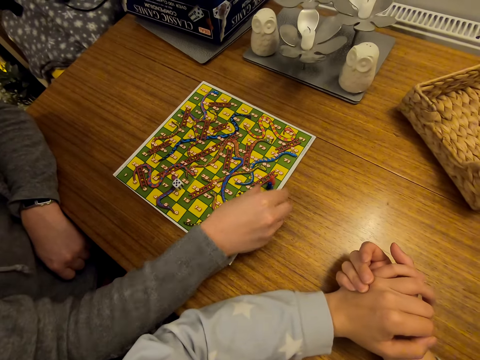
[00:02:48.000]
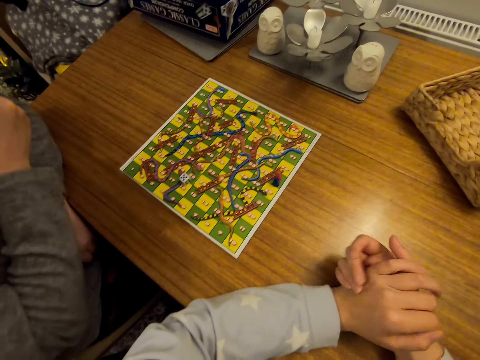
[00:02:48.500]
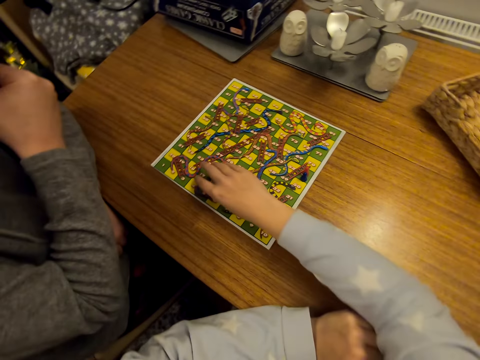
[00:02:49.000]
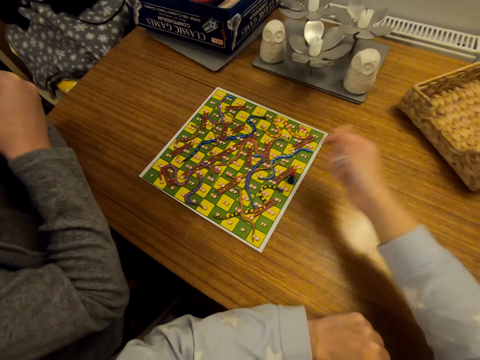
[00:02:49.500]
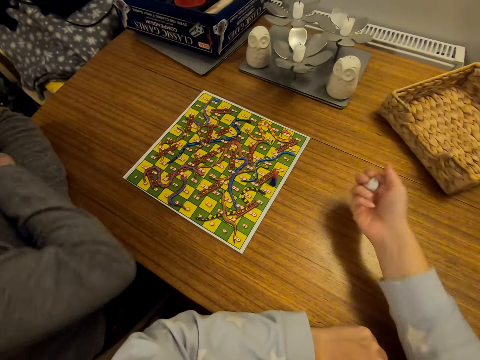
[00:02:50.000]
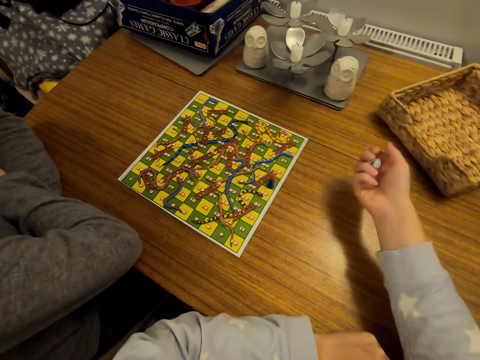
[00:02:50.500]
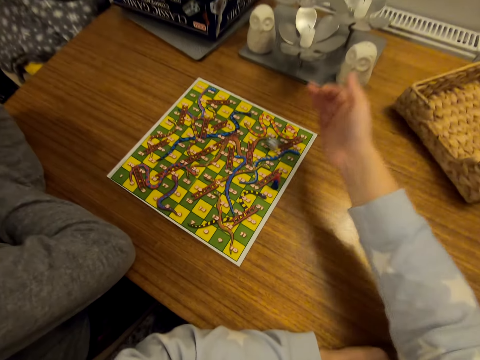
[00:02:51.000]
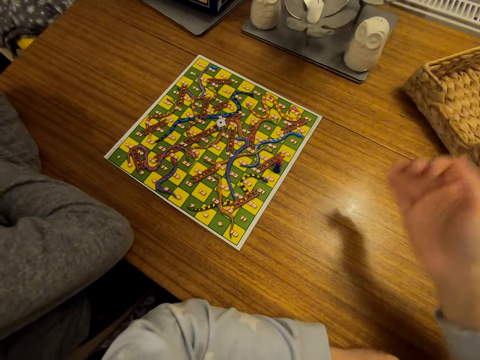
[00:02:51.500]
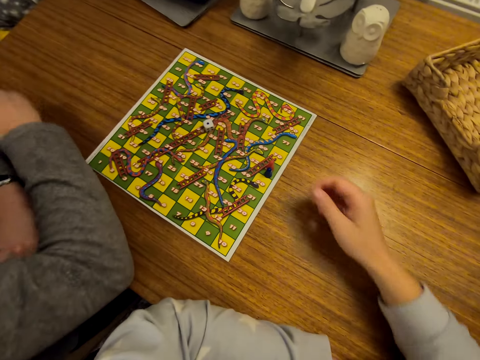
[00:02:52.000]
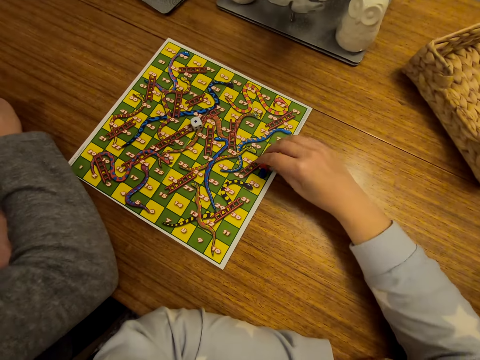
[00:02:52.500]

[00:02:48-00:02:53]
The camera wearer picks the dice on the game board. They shake the dice and throw the dice on the game board.

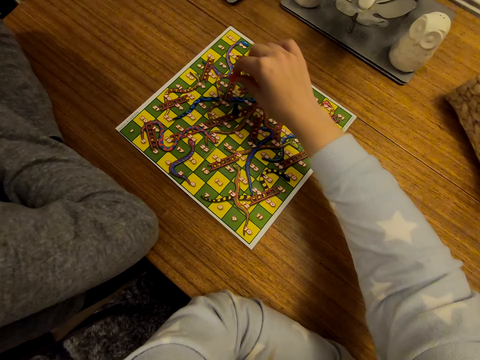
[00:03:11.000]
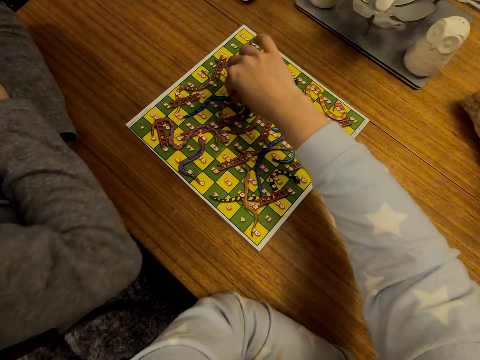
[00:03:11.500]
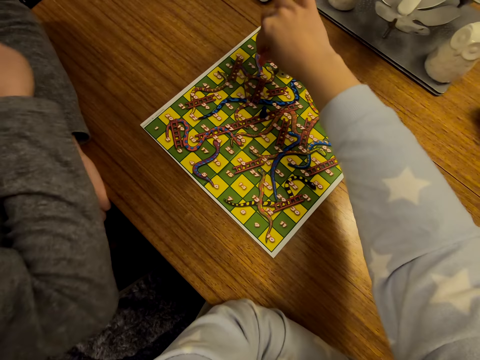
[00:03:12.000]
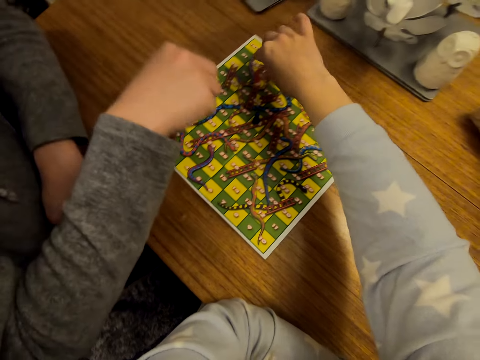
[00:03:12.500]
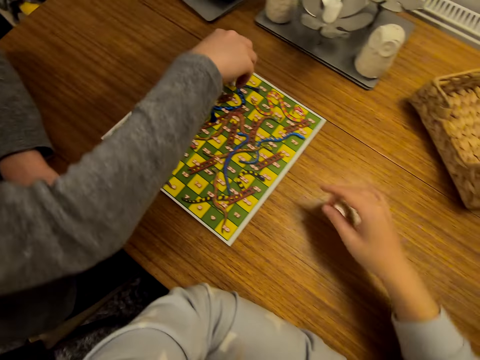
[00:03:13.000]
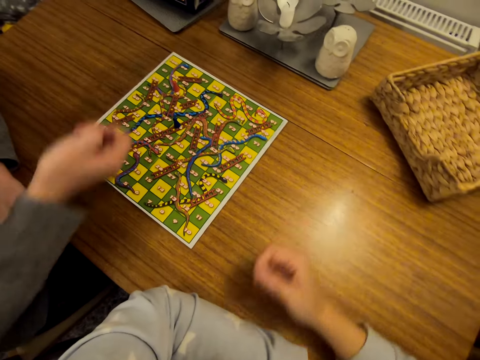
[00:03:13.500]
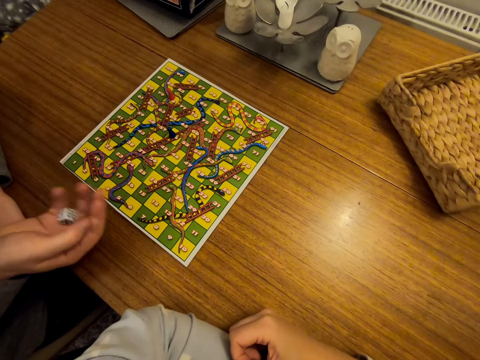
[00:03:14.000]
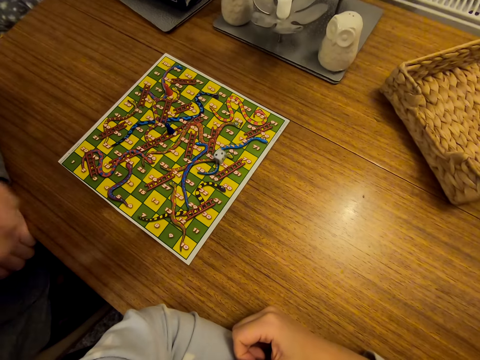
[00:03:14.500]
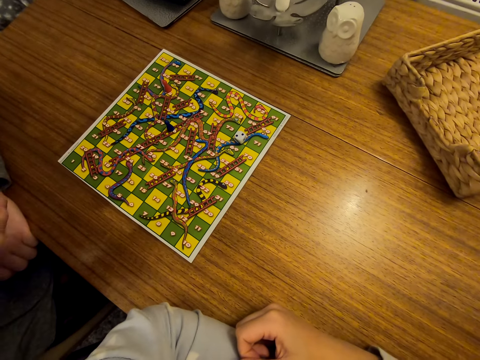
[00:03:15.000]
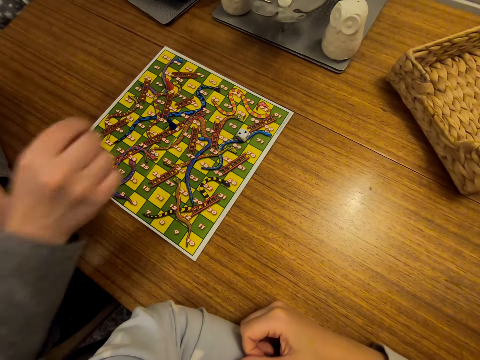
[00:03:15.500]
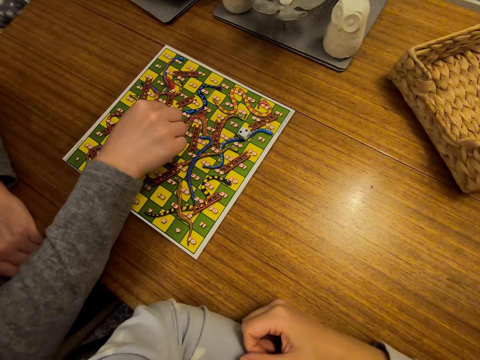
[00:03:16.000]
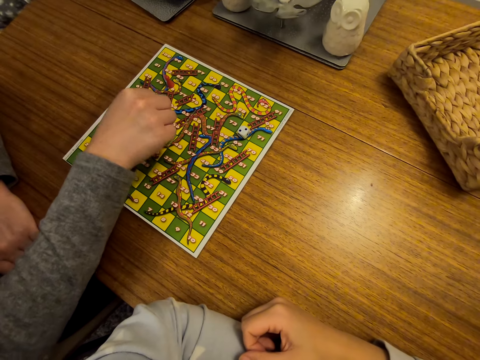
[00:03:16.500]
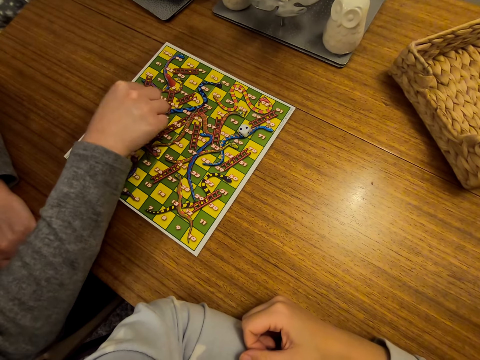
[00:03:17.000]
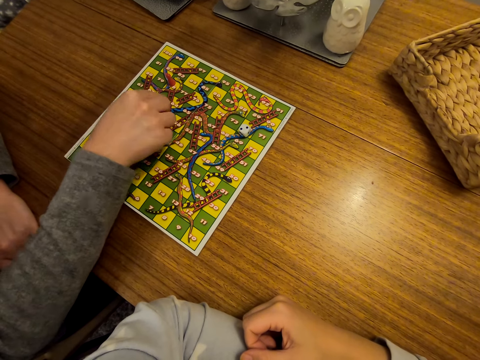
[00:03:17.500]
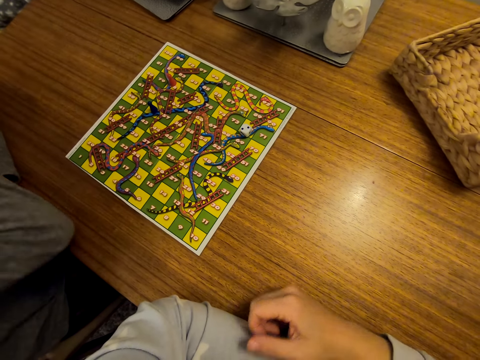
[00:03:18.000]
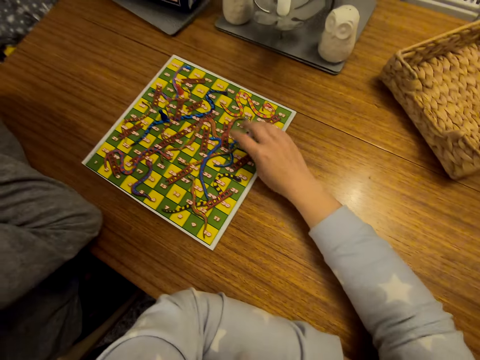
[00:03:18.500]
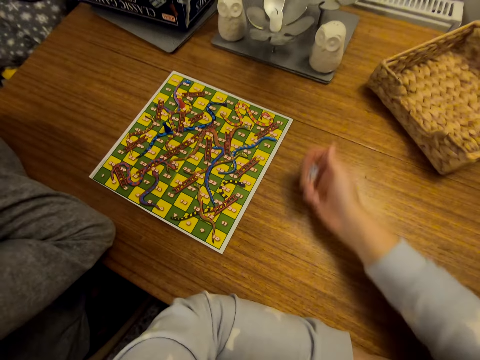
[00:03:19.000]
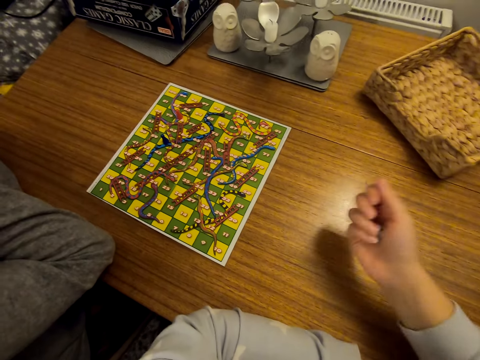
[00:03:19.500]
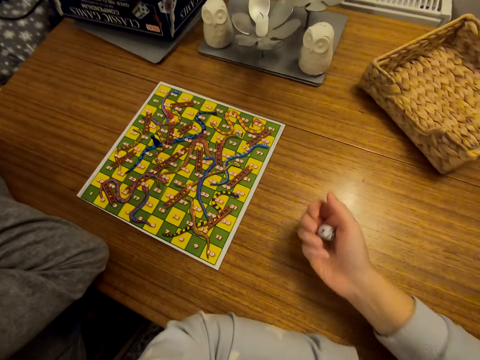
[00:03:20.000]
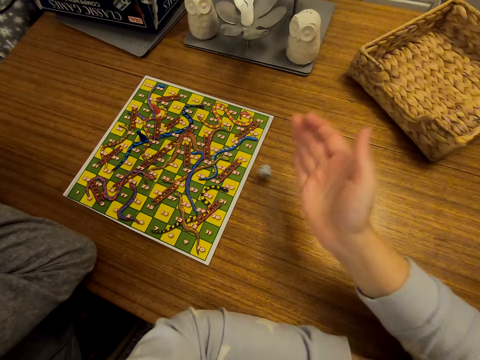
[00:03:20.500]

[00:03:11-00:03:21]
A person picks the dice on the game board. The person shakes the dice, throws the dice on the game board, and moves the cone on the game board. The camera wearer picks the dice on the game board. They shake the dice.

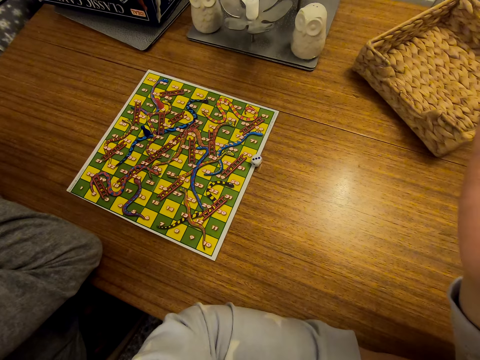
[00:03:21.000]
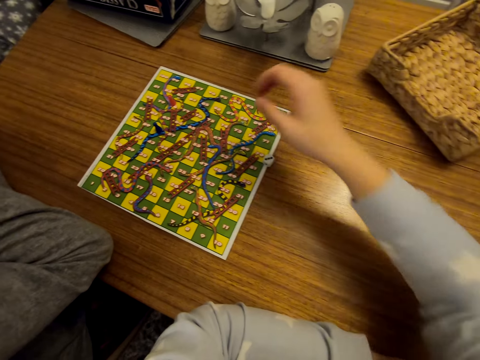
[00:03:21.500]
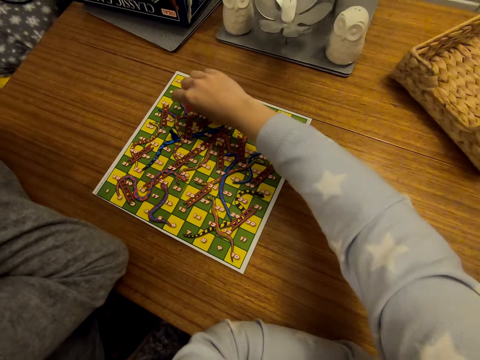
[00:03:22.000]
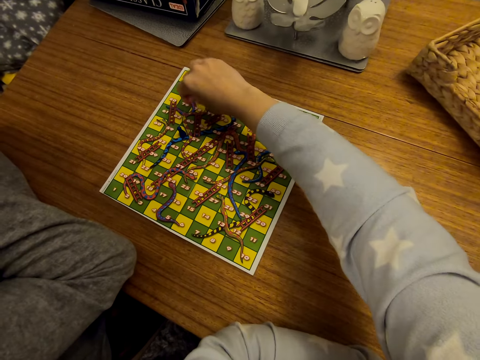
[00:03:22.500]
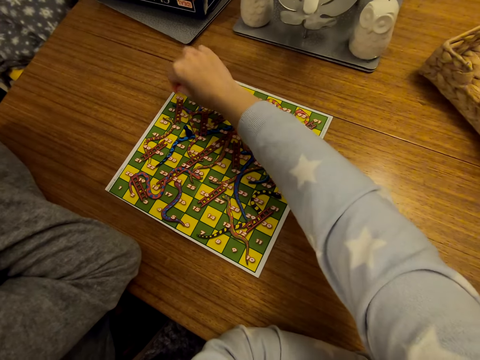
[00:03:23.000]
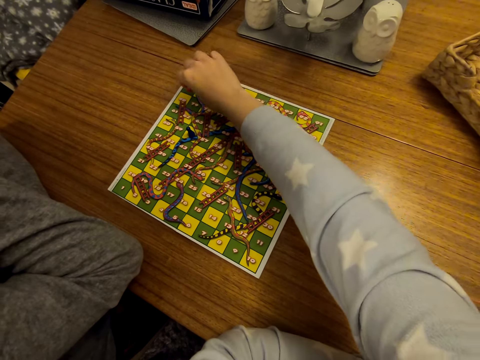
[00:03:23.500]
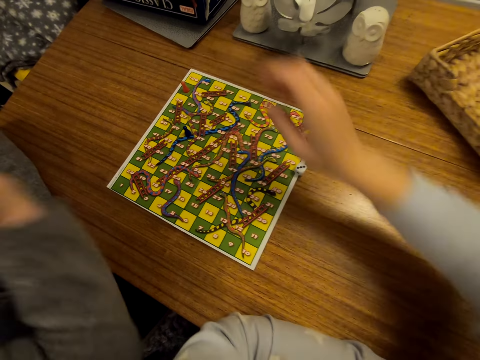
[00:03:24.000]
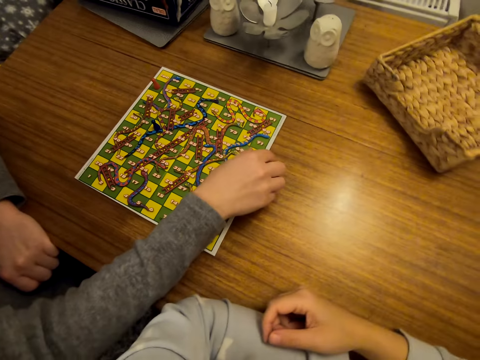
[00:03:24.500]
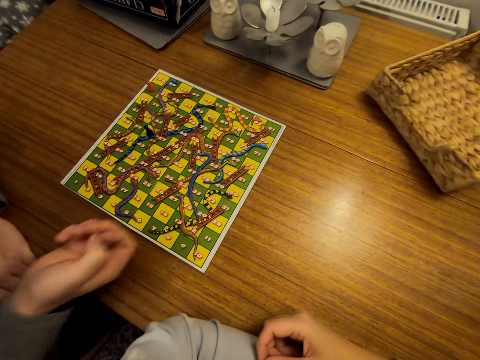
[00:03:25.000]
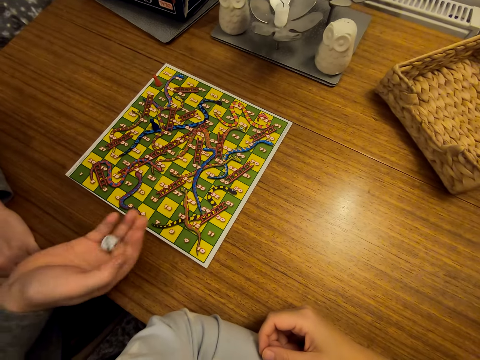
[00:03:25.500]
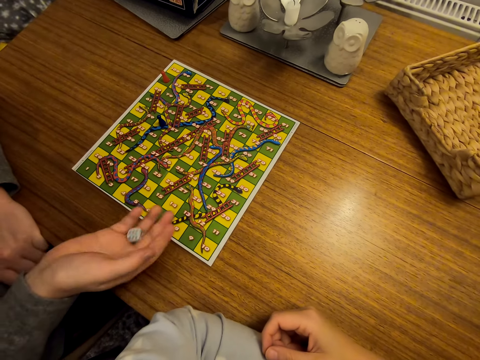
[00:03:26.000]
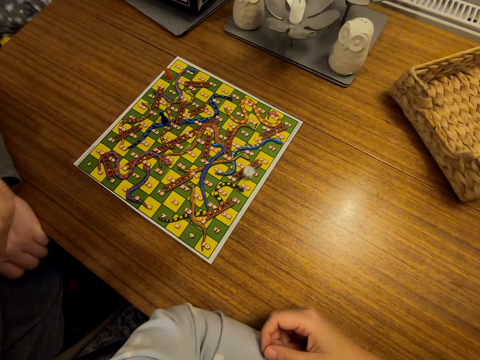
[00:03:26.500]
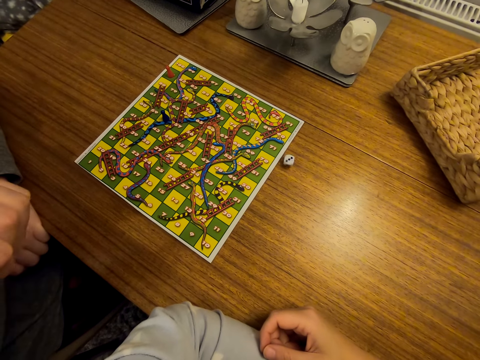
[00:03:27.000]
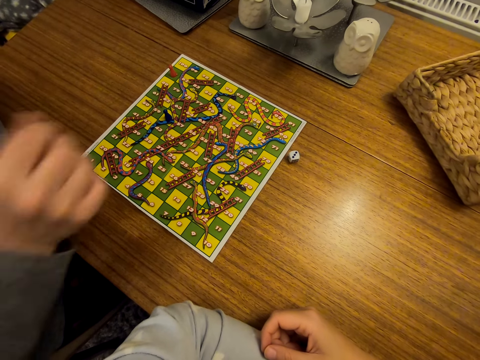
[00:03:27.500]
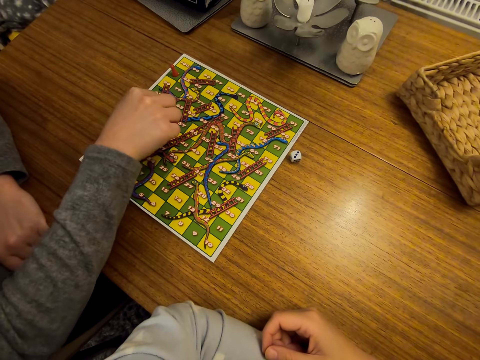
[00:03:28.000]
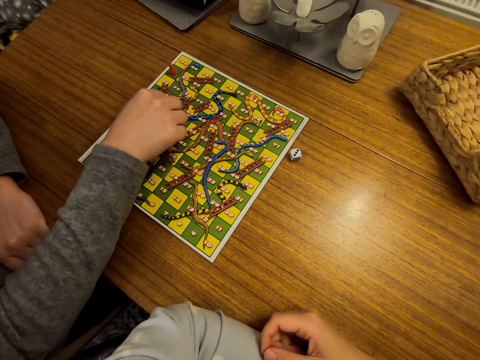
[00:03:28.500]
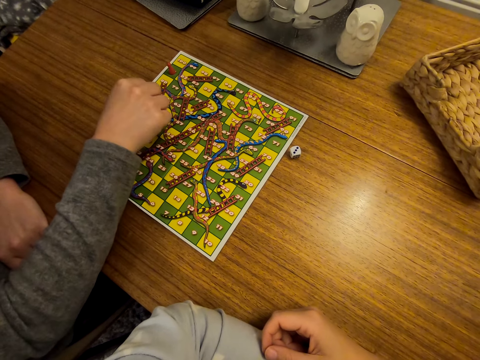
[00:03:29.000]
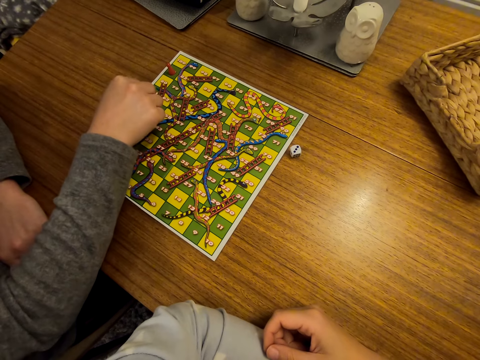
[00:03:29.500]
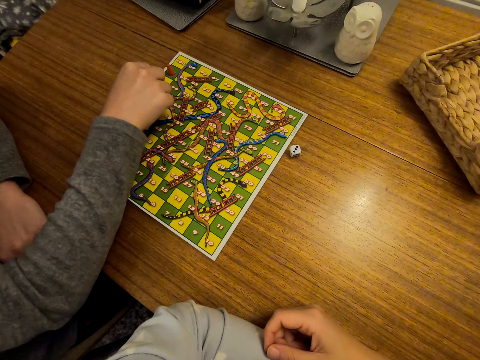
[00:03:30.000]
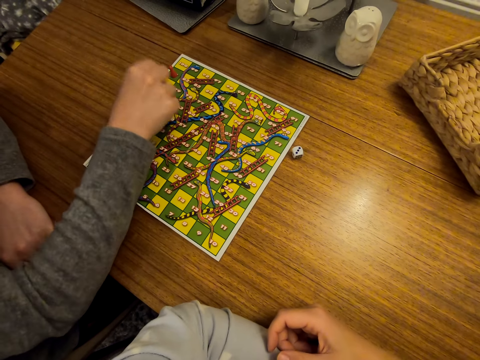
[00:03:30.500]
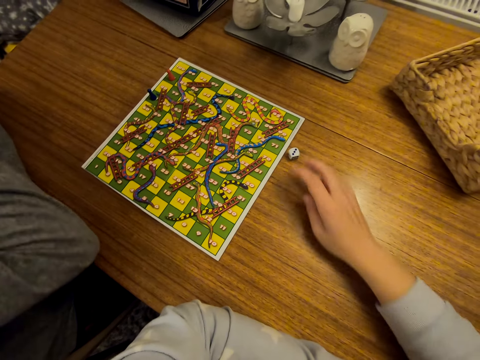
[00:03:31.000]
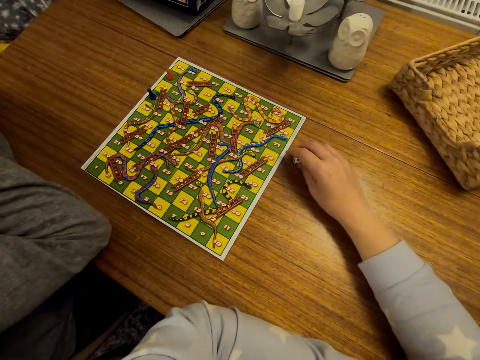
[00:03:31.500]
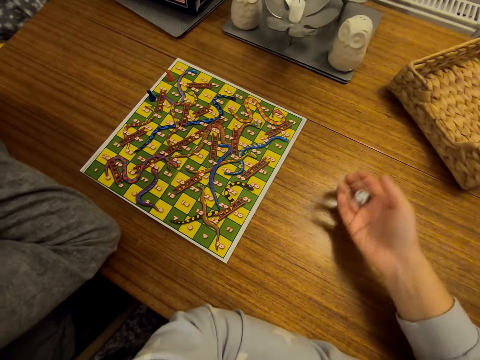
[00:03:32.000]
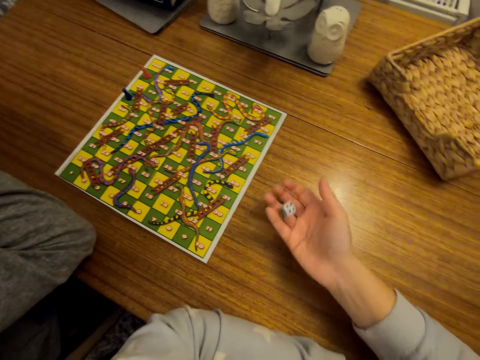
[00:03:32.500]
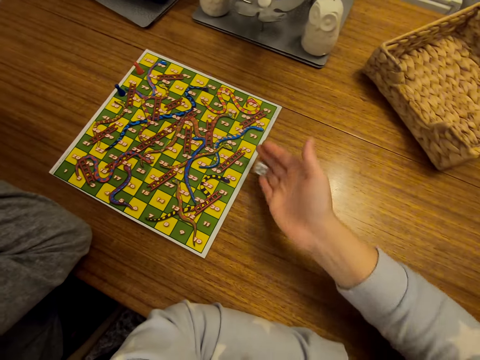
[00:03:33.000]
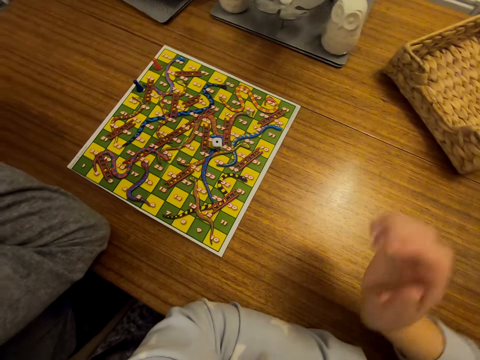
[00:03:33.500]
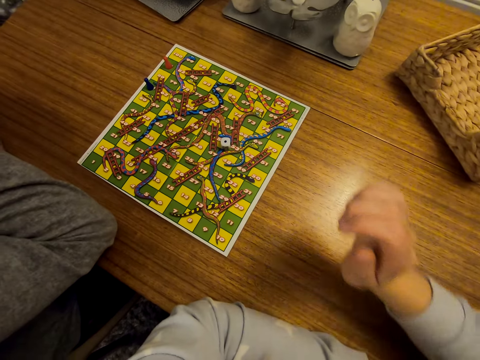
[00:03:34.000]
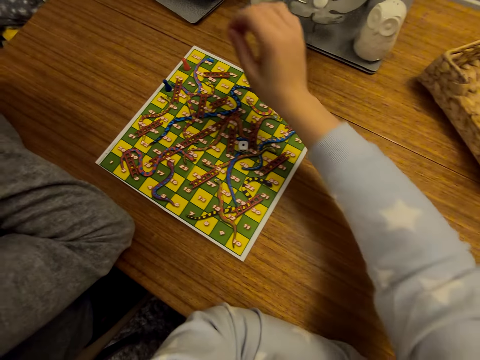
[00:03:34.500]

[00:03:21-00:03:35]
The camera wearer throws the dice on the game board and moves the cone on the game board. A person picks the dice on the game board, shakes the dice, throws the dice on the game board, and moves the cone on the game board. The camera wearer picks the dice on the table. They shake the dice and throw the dice on the game board.
